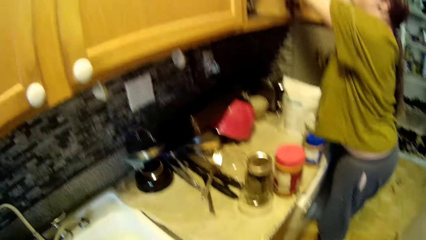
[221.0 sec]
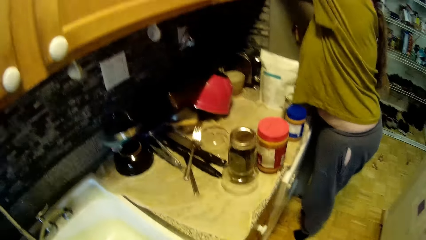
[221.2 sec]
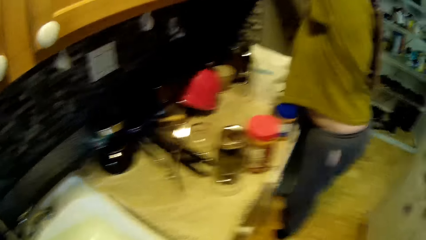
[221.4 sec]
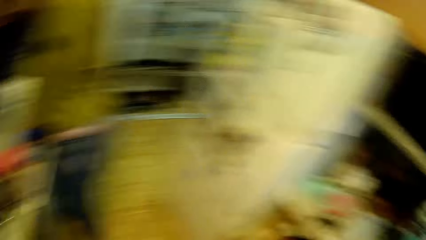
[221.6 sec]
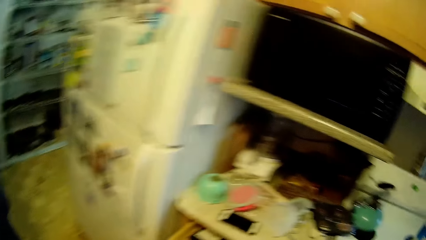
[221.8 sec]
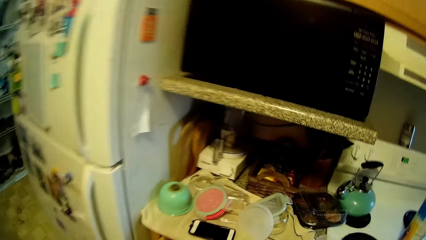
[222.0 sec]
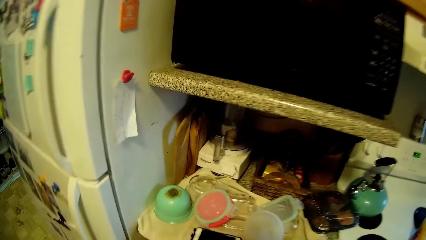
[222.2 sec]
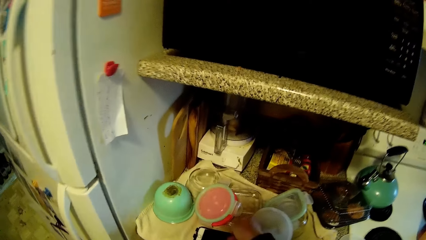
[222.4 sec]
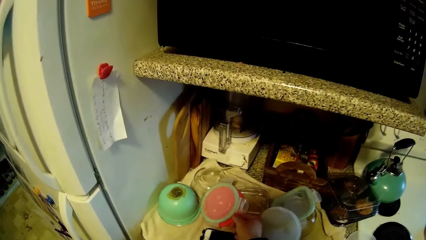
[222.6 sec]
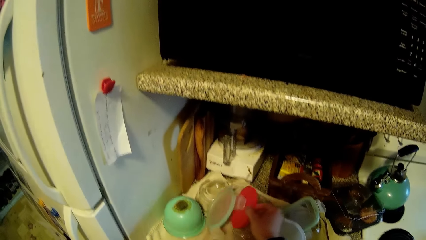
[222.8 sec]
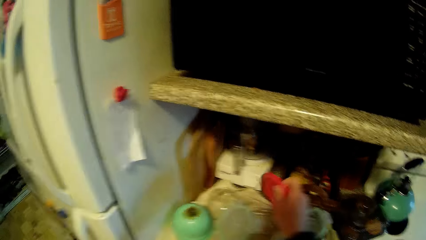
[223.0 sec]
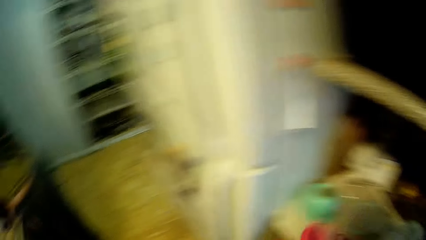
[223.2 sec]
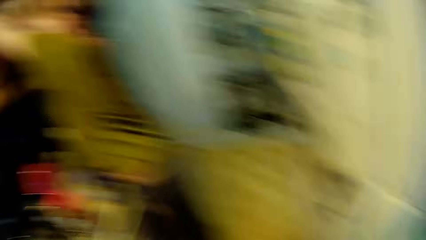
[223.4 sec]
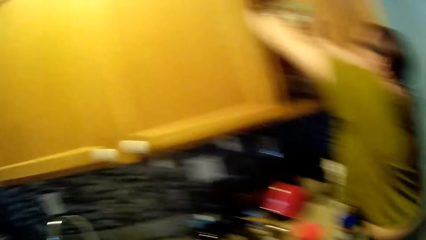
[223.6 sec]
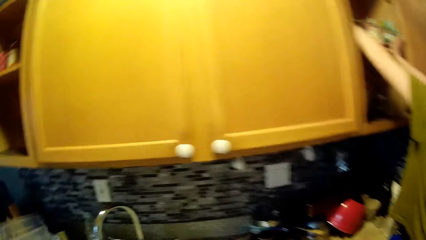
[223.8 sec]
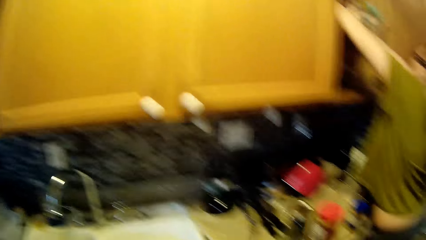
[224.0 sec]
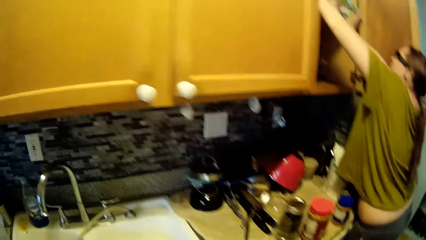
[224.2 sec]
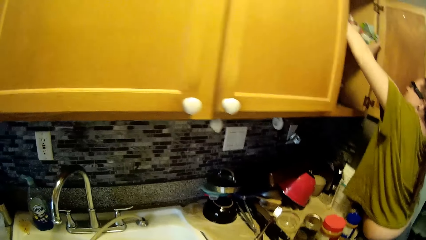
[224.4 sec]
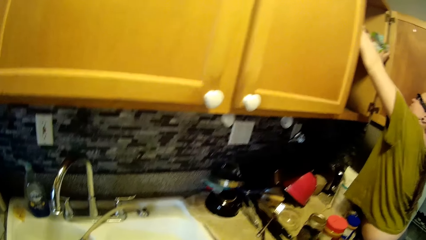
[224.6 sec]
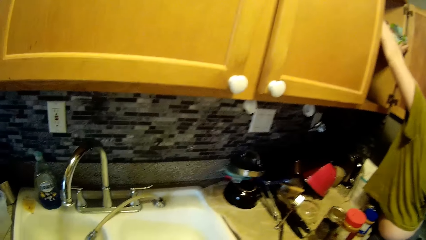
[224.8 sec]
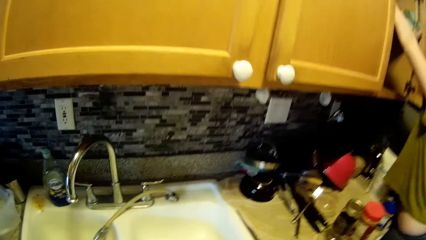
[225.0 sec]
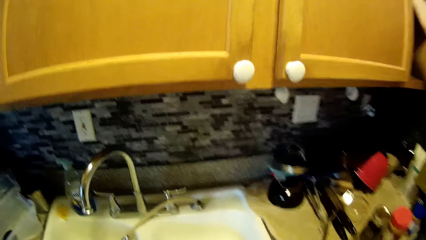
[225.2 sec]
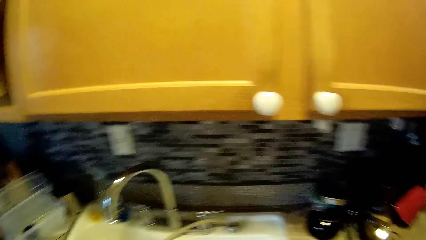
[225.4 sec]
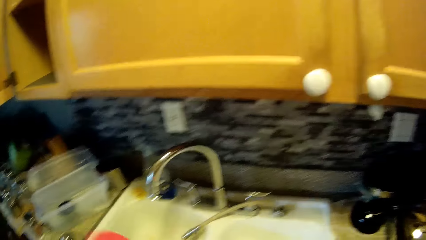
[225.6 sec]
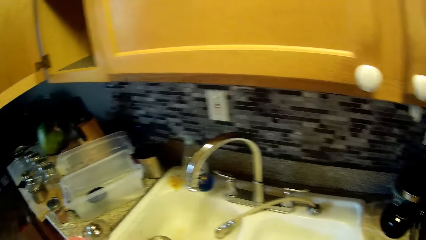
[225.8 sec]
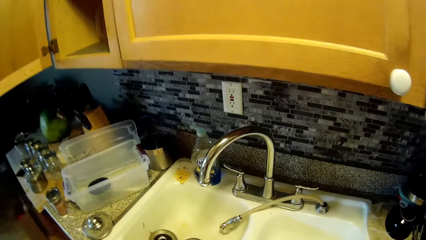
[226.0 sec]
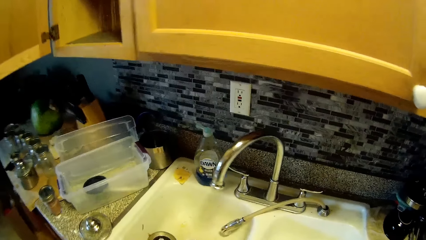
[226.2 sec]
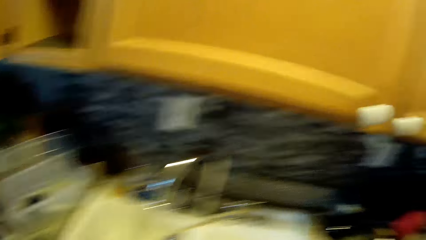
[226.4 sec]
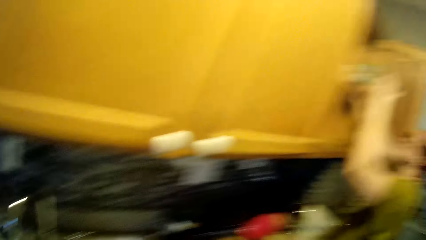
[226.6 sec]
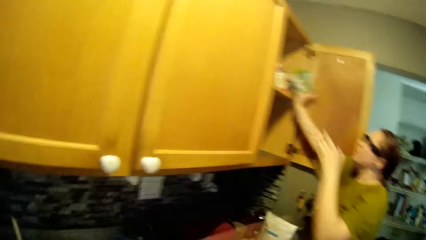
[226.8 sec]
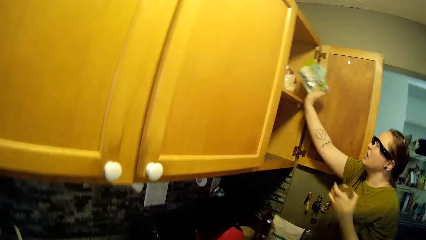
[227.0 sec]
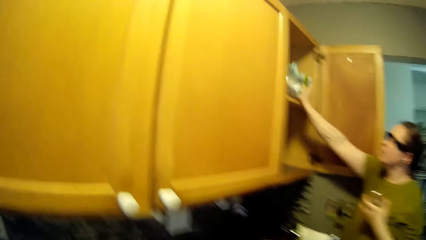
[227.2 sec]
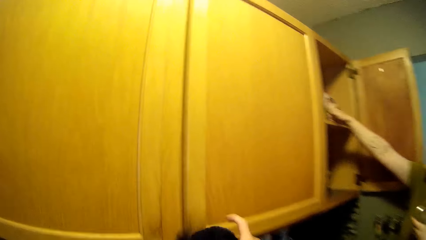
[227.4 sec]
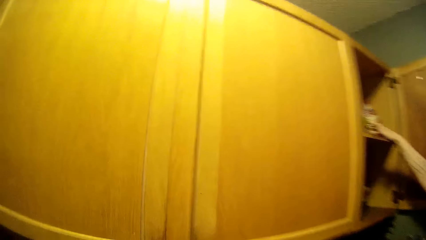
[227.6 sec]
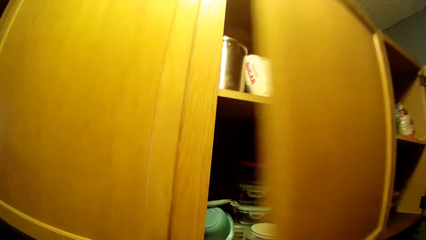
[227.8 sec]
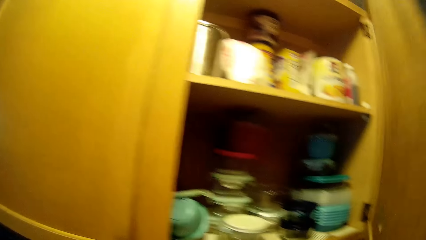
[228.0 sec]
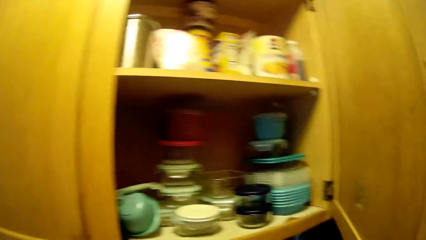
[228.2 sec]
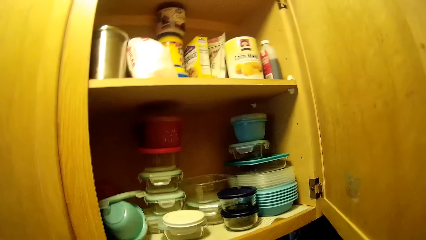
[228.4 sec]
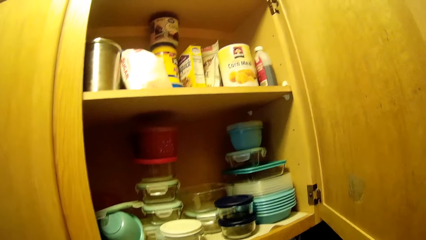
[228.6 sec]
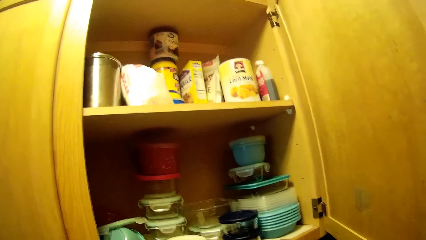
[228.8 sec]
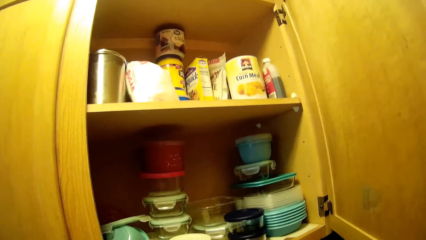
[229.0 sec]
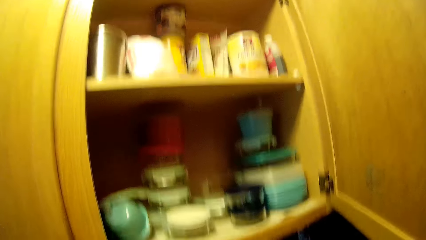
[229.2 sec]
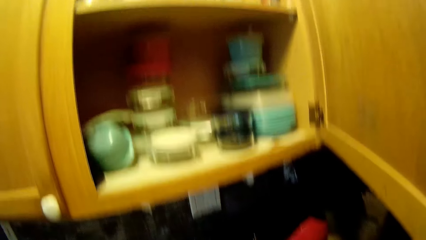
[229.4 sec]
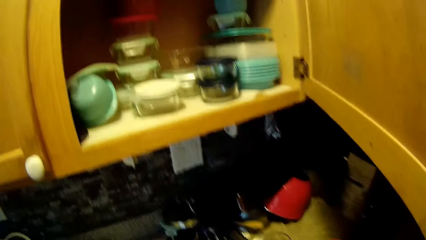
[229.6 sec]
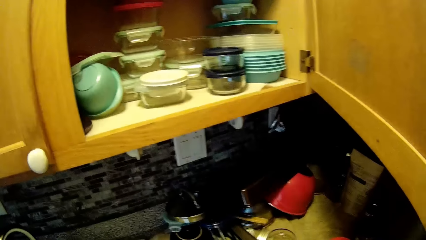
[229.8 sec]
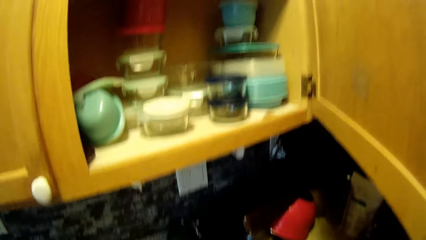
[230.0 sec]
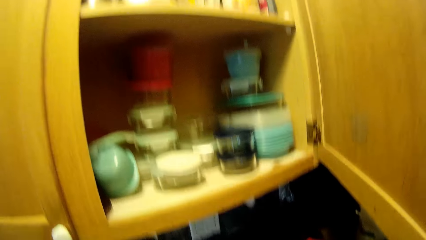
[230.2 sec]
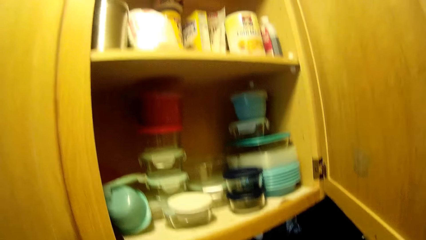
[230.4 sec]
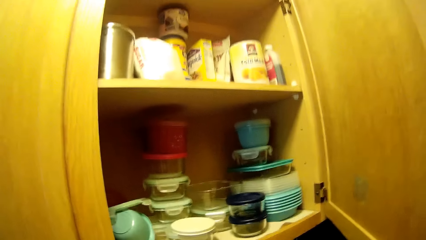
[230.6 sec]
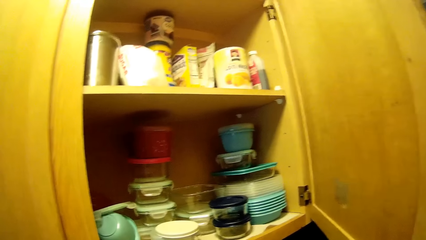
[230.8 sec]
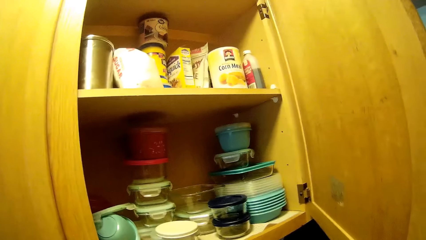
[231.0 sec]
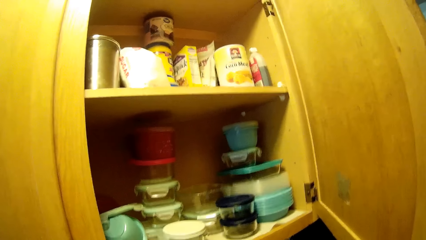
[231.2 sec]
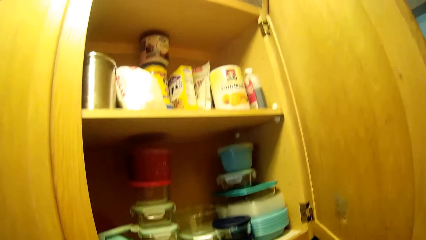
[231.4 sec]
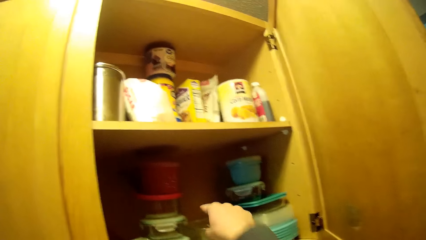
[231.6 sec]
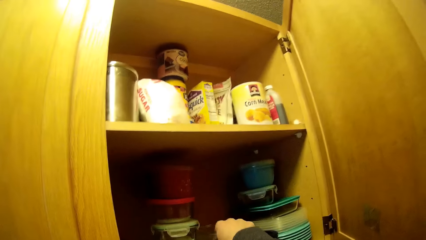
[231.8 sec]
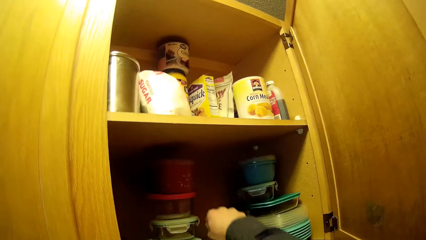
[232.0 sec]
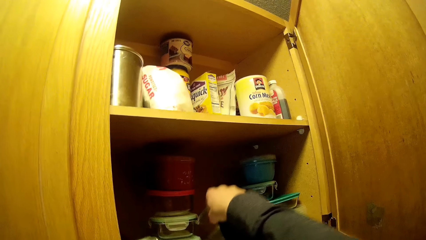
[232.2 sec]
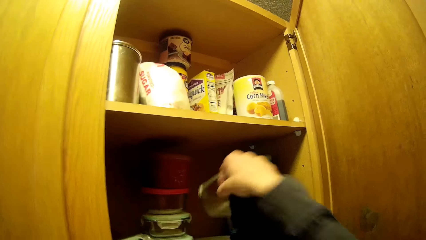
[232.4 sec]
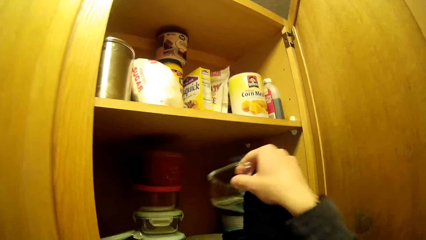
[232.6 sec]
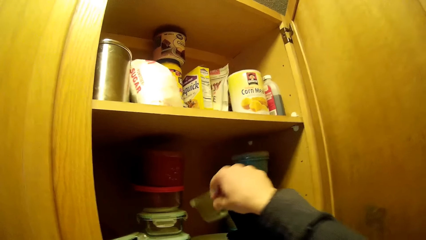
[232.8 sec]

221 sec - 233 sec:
The camera wearer looks around. He picks up a lid from a countertop with his right hand. He looks around. He opens a cupboard with his right hand. He picks up a bowl from the cupboard with his right hand.

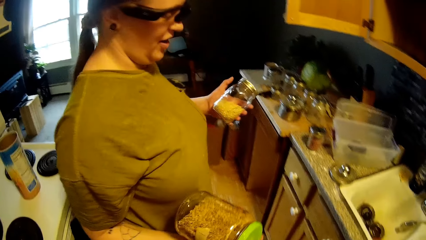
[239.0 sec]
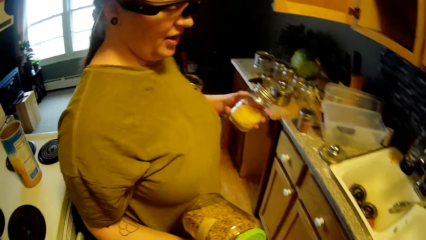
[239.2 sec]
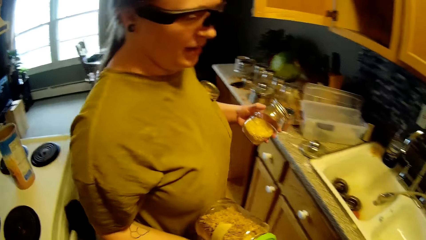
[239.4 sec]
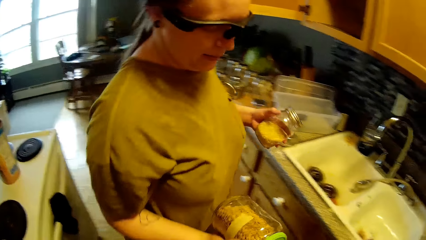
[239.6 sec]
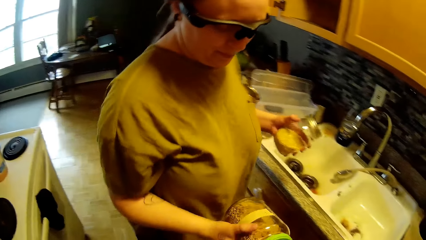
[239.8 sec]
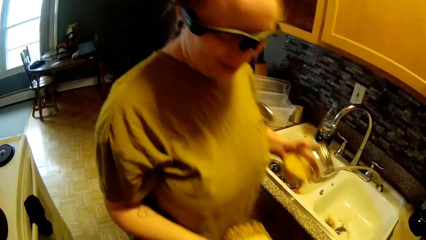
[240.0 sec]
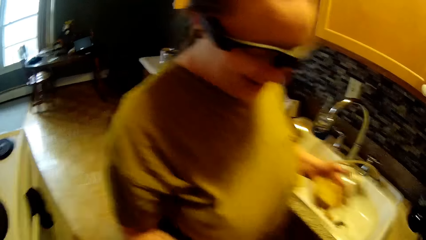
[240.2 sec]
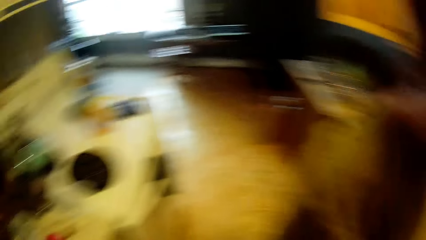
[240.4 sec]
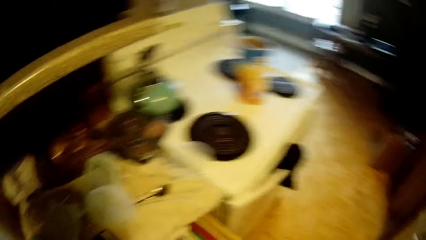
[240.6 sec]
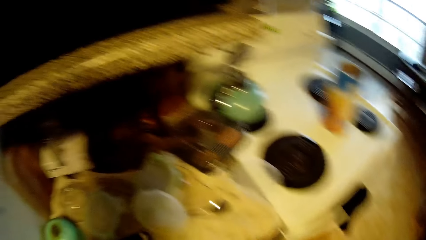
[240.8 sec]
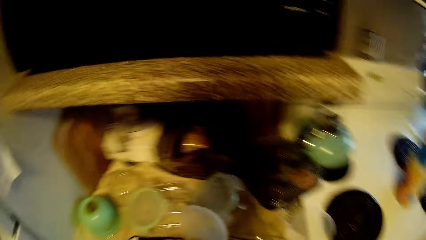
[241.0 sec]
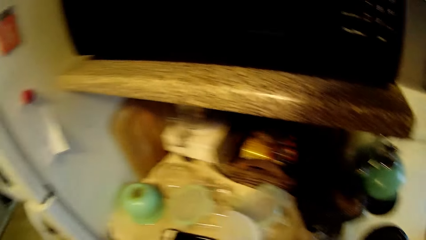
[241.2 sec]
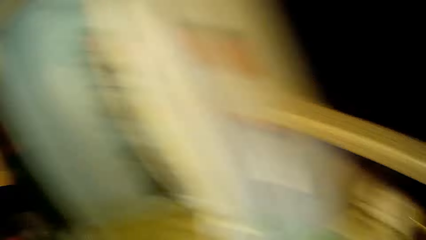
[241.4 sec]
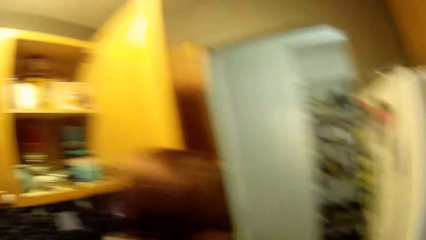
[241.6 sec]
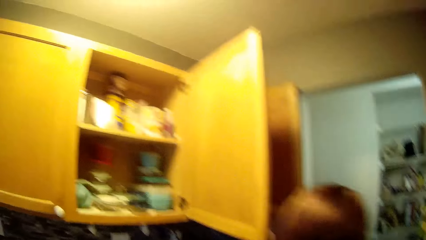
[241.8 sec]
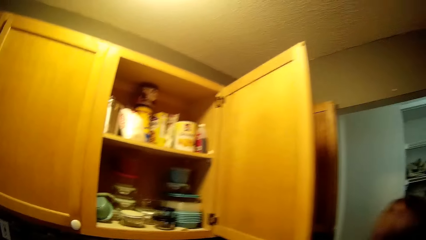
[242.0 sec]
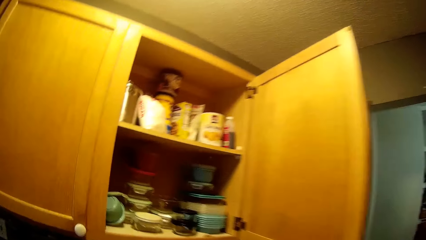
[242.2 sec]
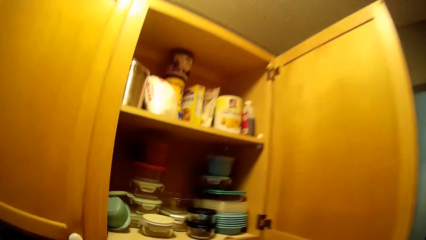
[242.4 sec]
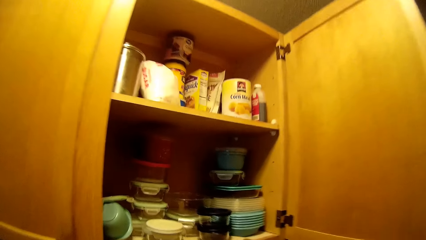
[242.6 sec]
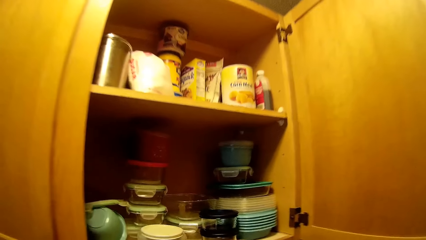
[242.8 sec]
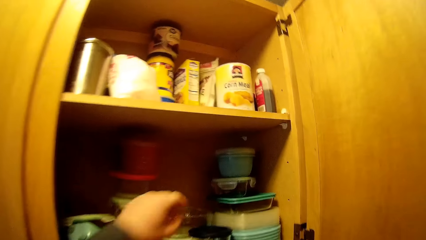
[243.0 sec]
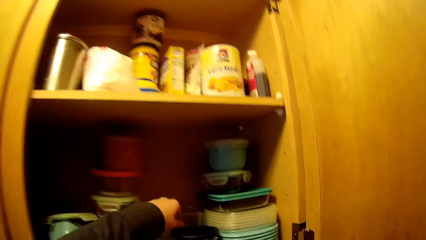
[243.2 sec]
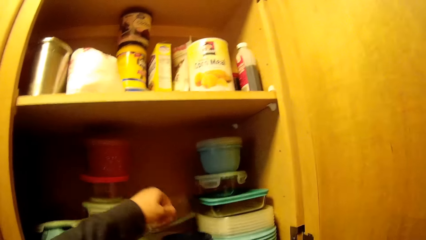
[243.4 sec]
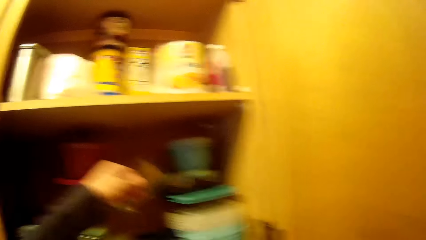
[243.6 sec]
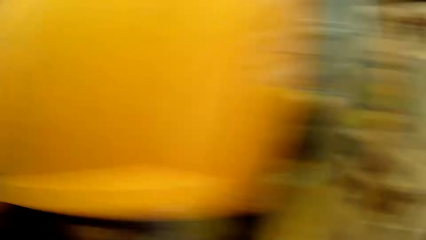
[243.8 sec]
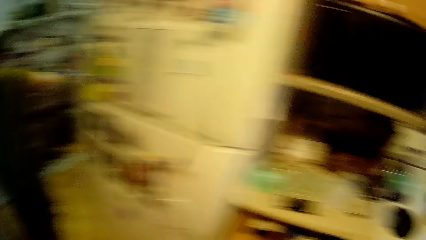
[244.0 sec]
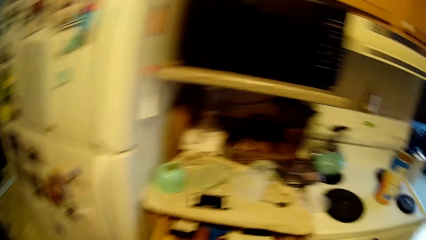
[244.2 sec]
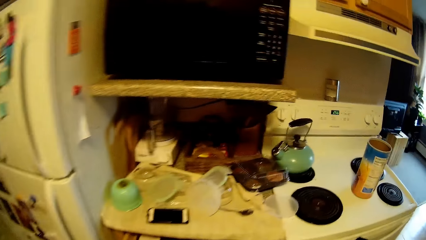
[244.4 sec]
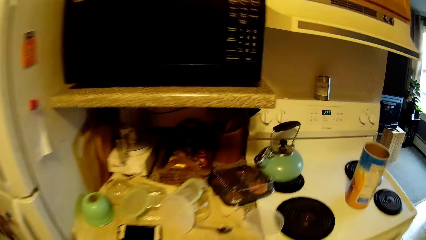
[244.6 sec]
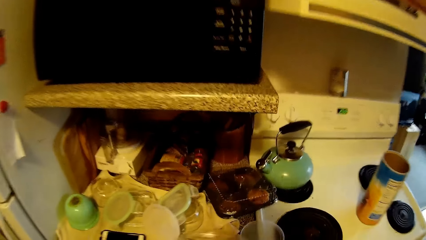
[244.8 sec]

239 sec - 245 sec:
A lady walks past the camera wearer with two jars in both hands. The camera wearer interacts with the lady. He picks up a bowl from the cupboard with his left hand.
